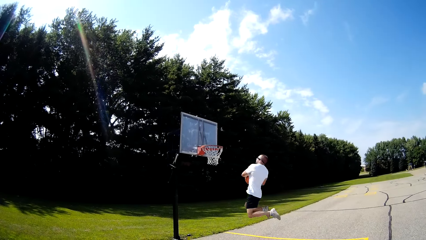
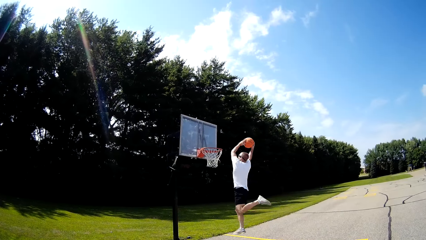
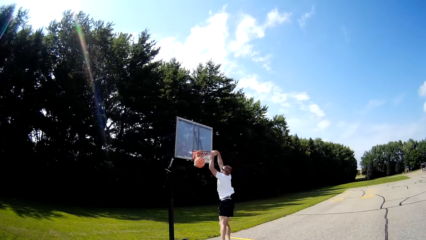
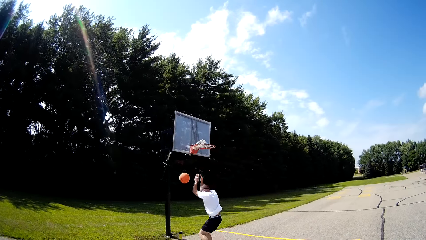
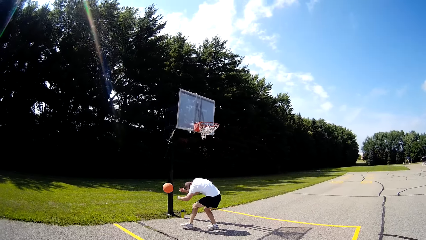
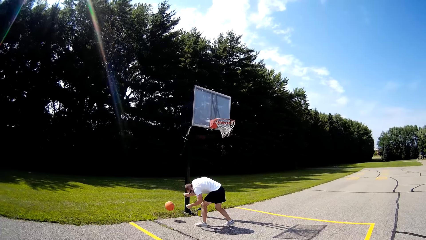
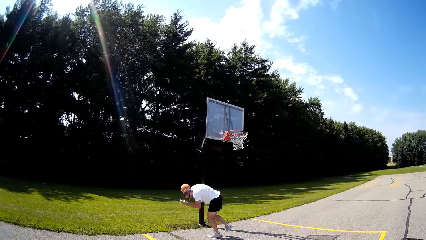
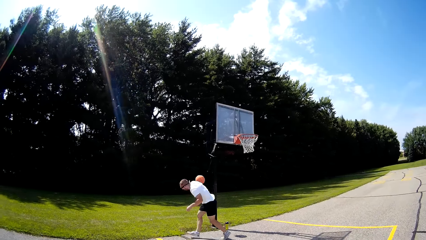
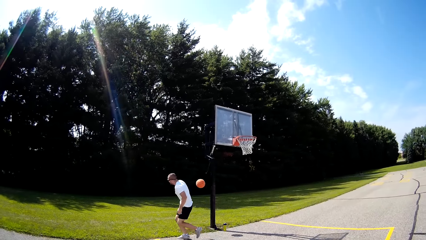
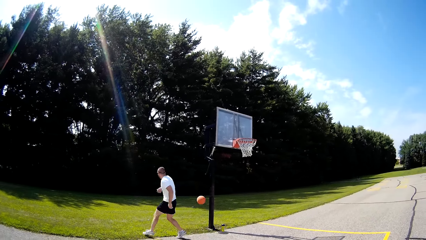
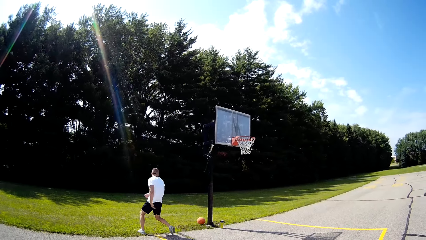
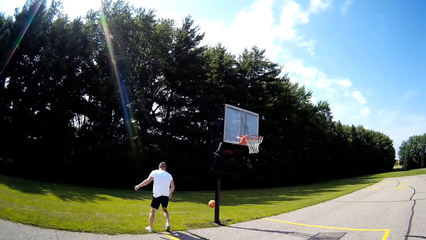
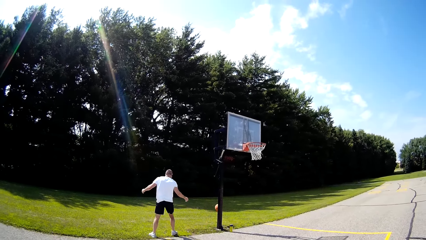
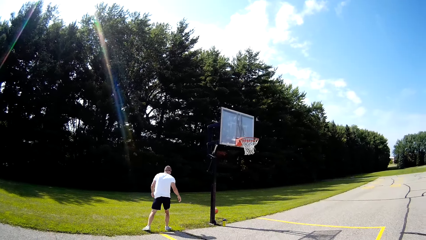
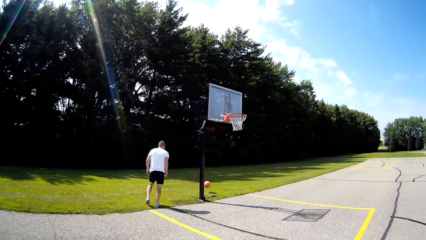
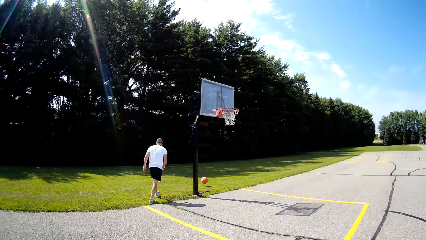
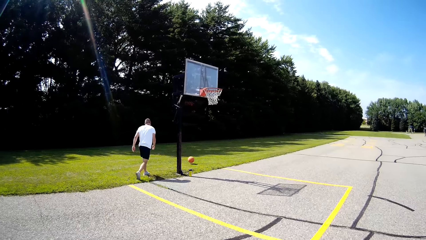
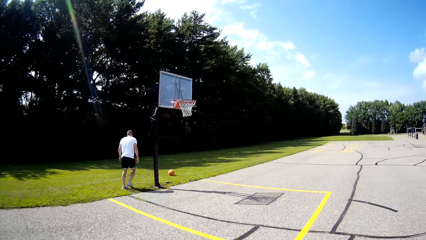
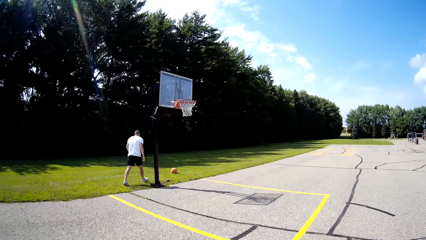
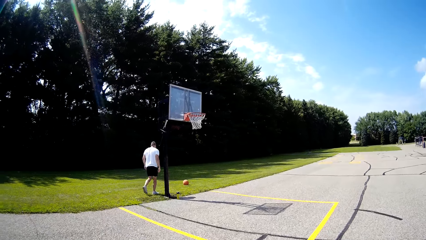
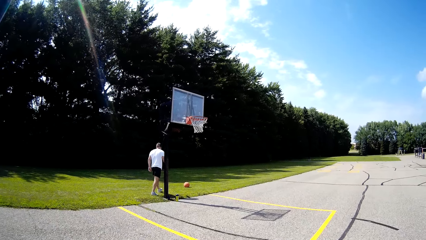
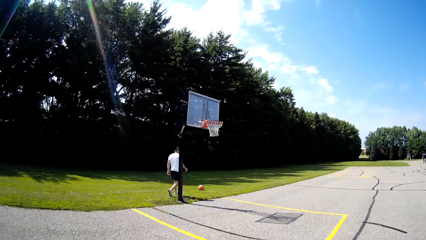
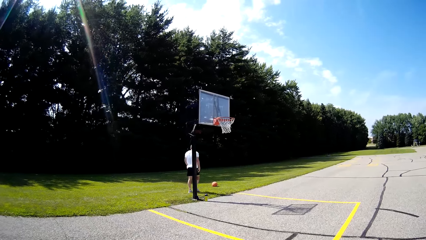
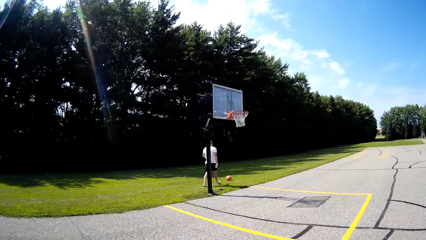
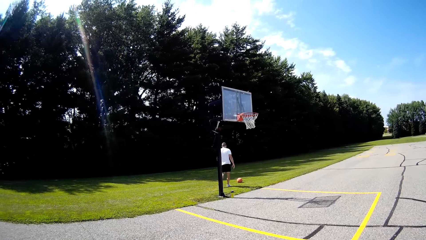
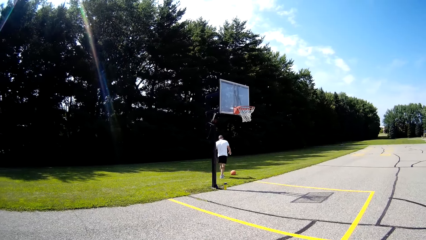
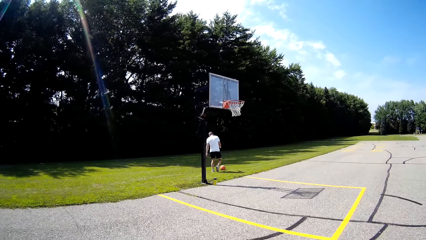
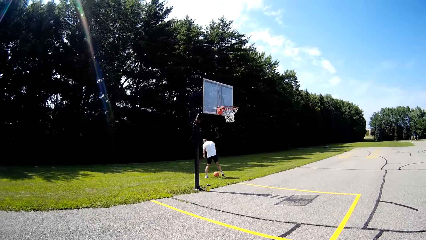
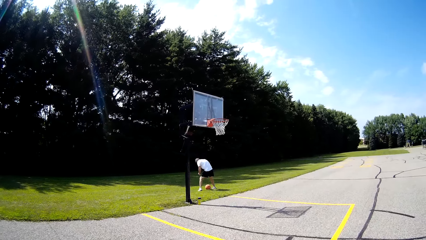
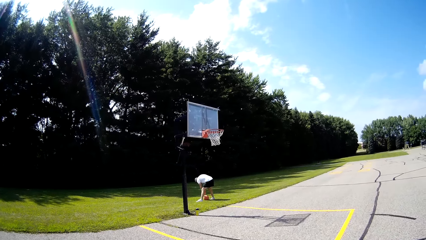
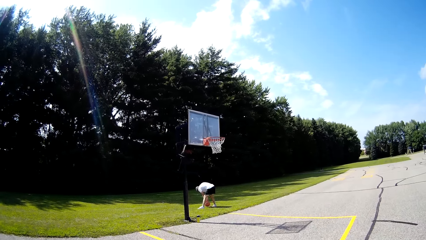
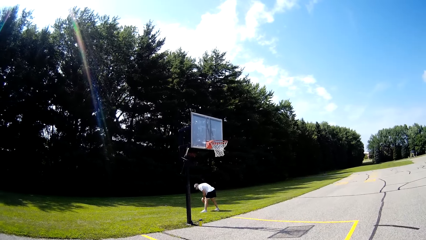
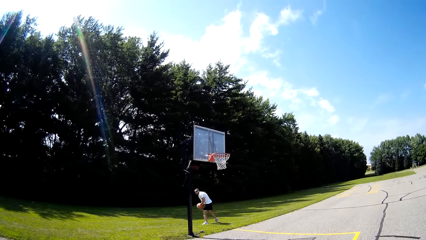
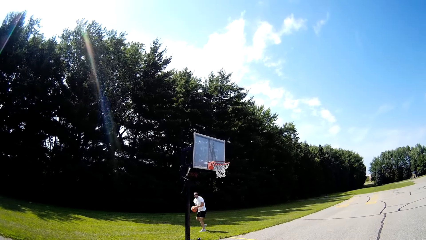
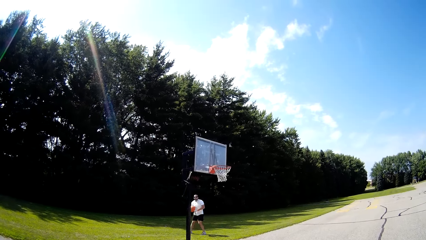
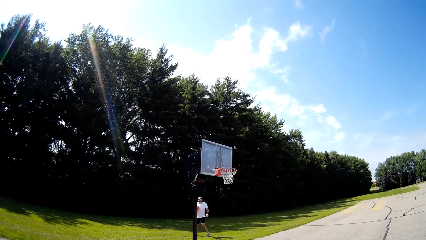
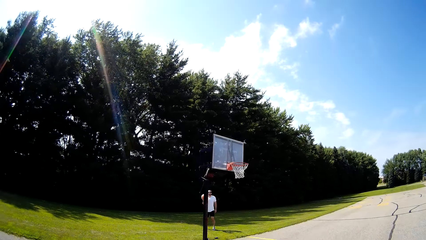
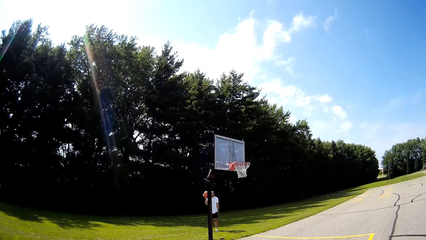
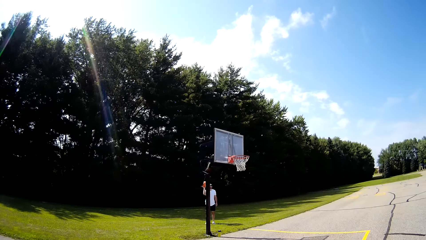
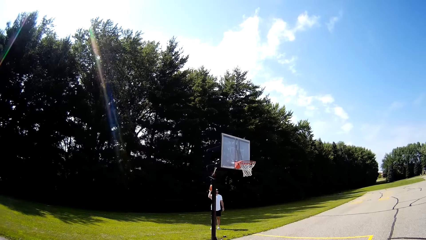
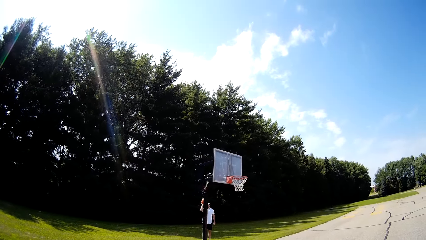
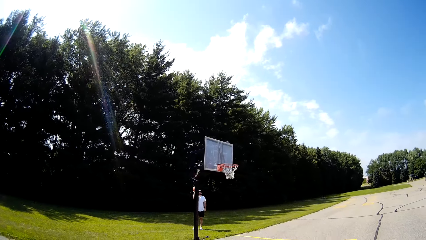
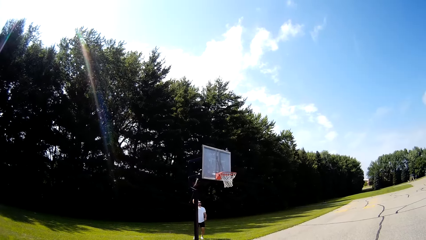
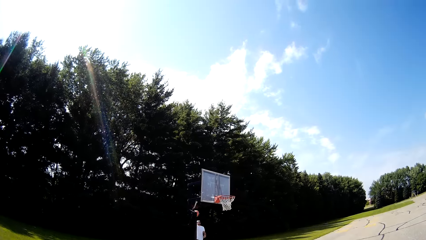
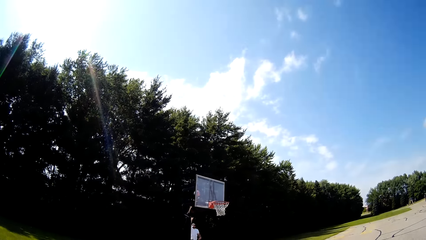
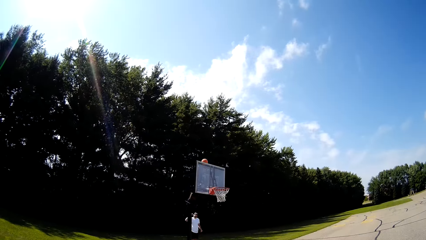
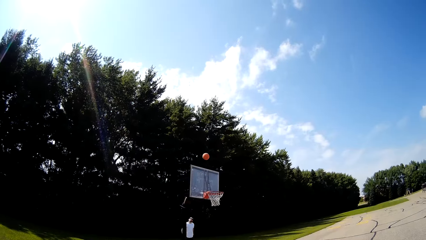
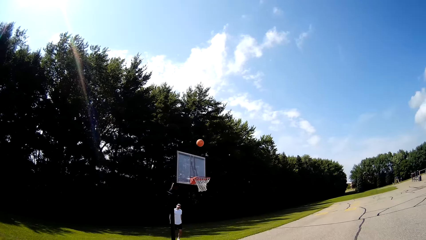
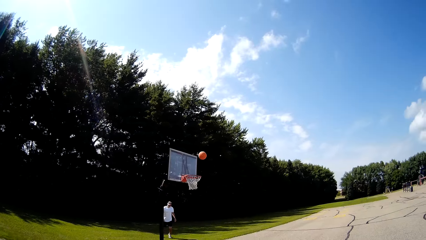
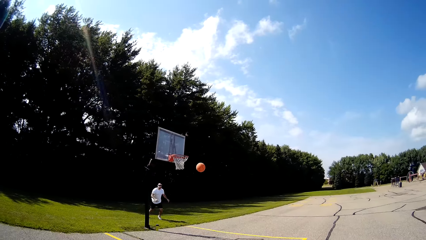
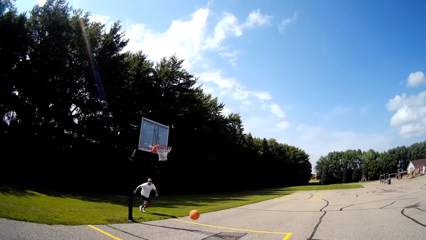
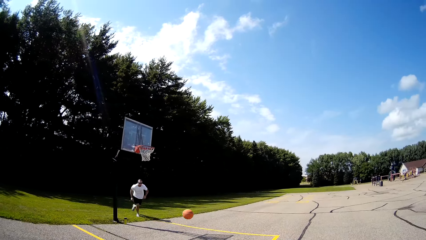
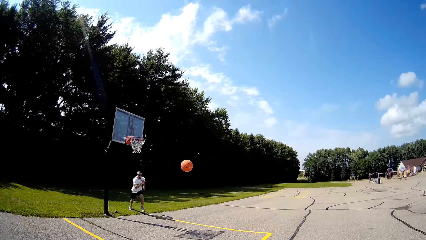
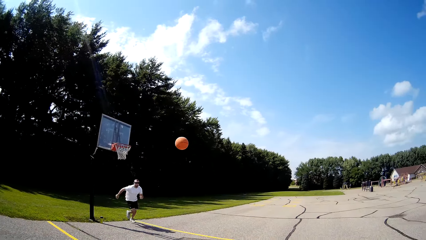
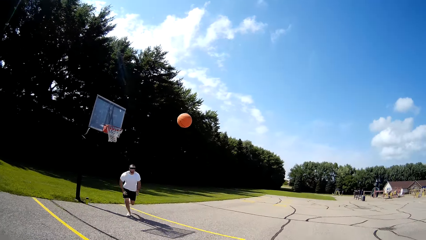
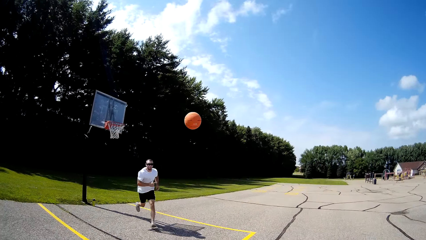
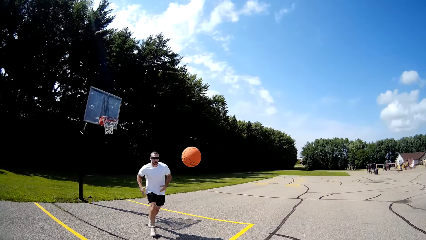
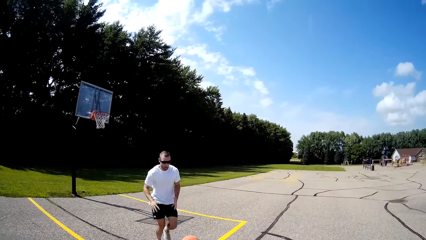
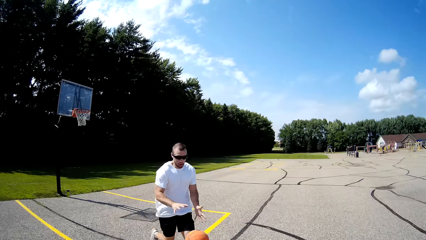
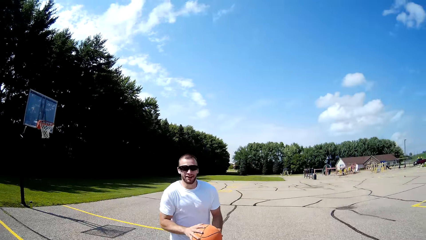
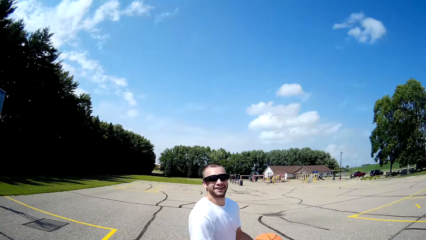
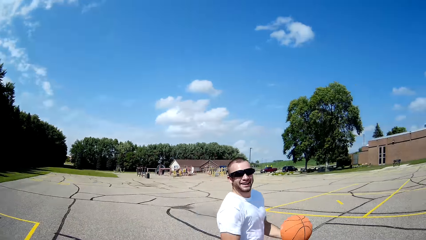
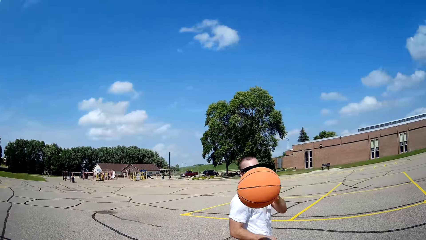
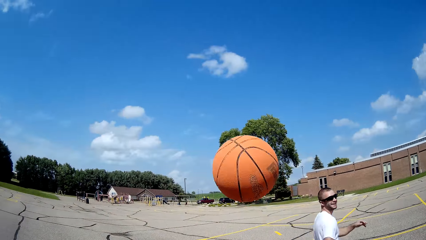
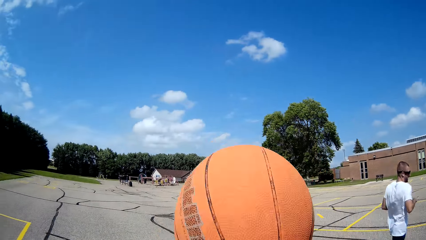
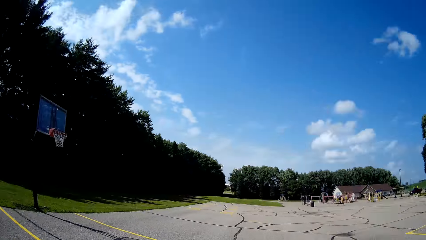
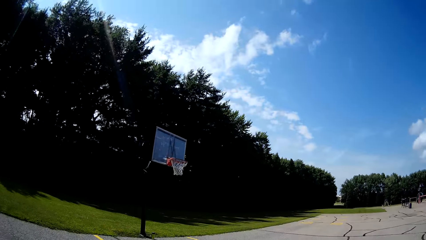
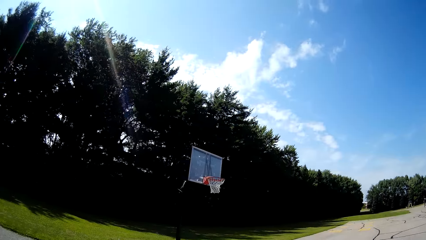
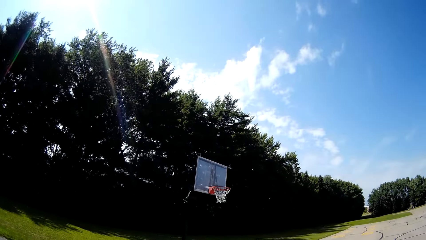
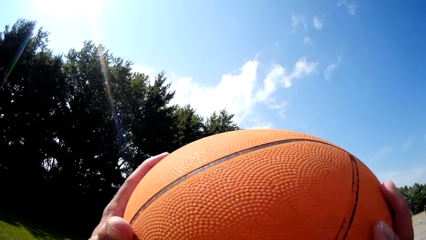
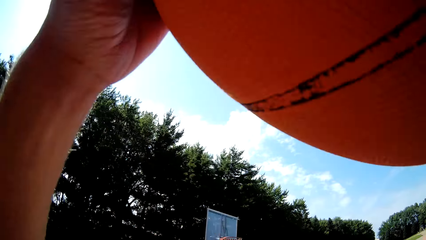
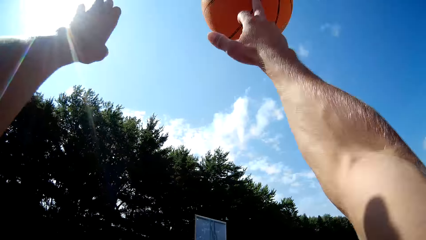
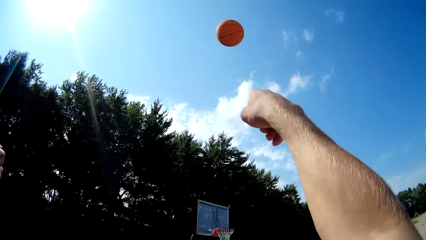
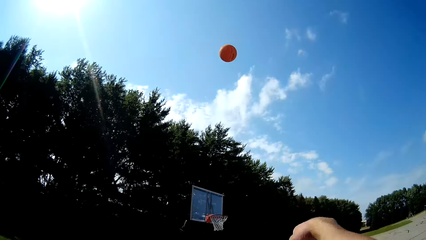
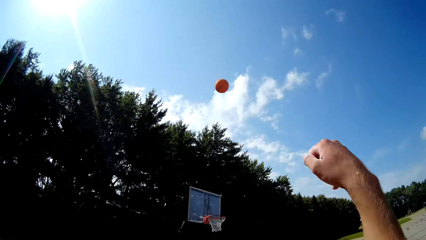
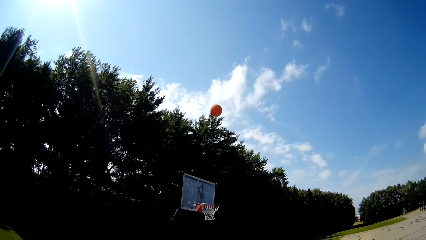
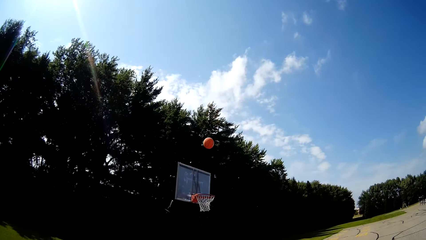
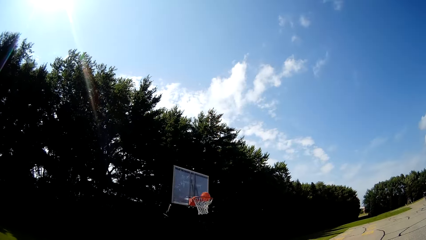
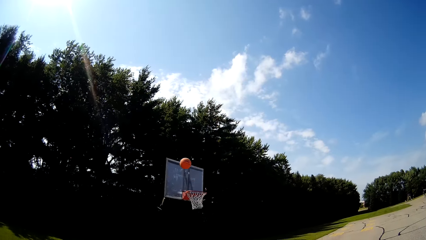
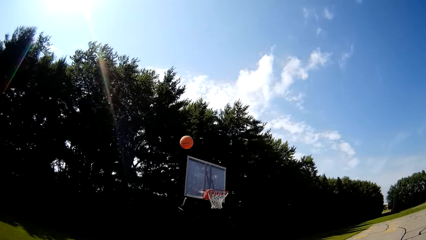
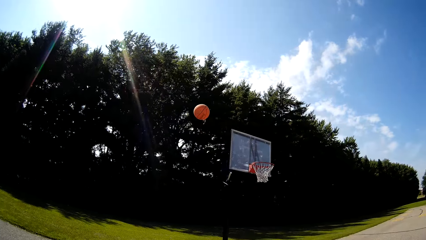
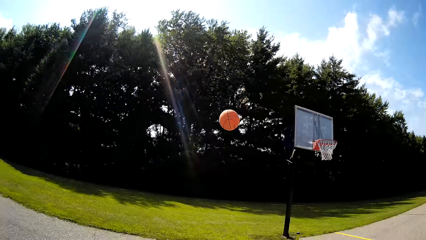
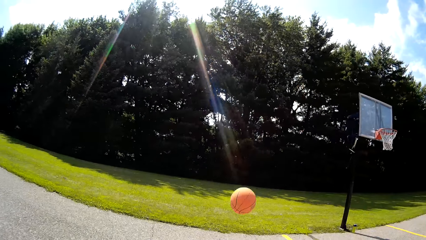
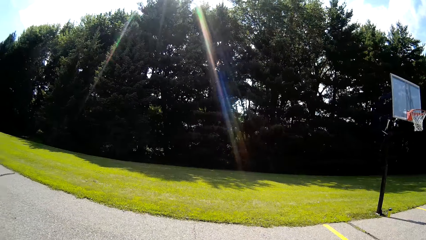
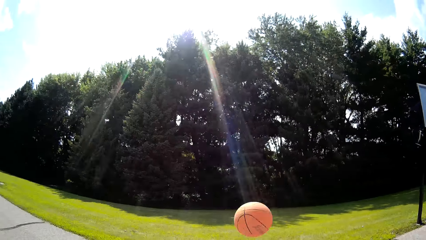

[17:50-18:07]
A man throws the basketball into the basketball ring. The man walks after the ball, picks up the basketball from the grass, and throws the basketball to the ground. The man throws the ball in the net. The man runs after the ball and throws the basketball to the camera wearer. The camera wearer throws the basketball into the basketball ring.
